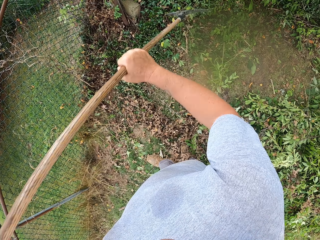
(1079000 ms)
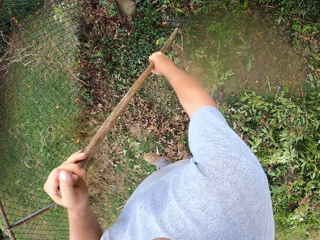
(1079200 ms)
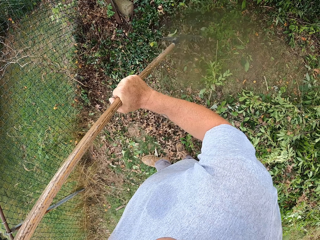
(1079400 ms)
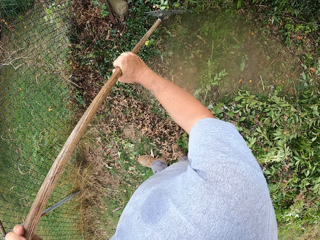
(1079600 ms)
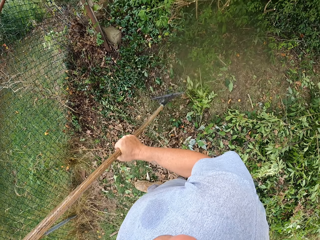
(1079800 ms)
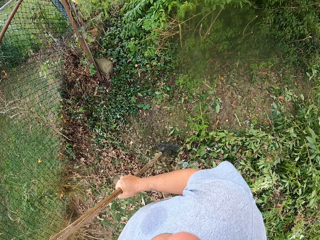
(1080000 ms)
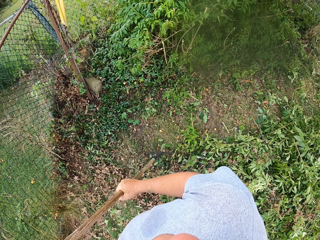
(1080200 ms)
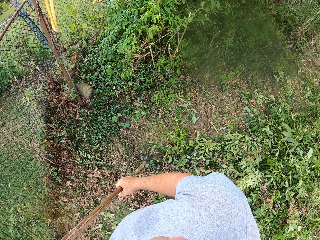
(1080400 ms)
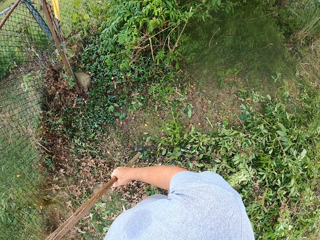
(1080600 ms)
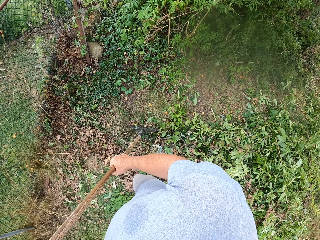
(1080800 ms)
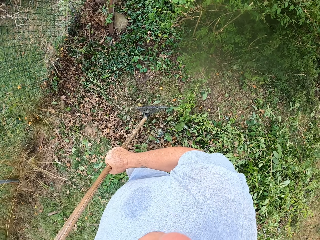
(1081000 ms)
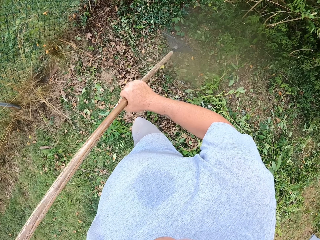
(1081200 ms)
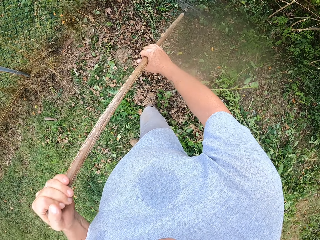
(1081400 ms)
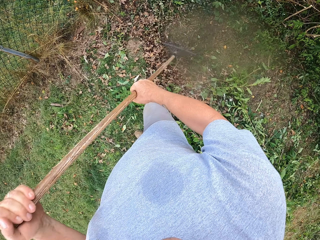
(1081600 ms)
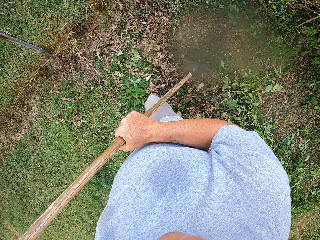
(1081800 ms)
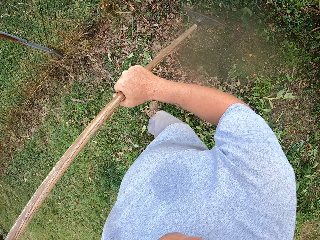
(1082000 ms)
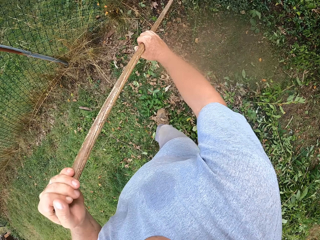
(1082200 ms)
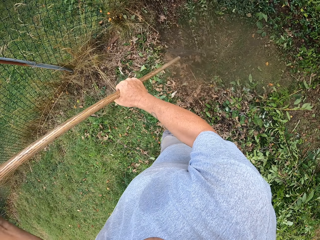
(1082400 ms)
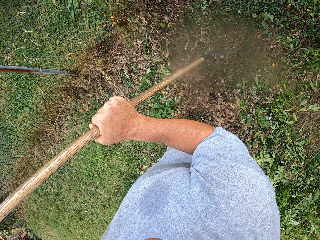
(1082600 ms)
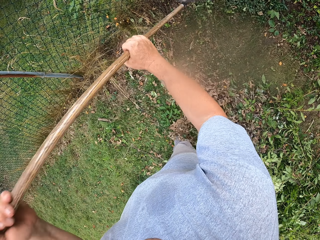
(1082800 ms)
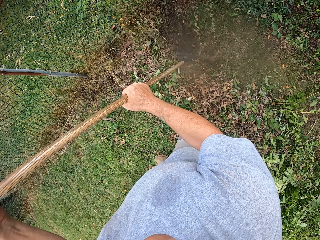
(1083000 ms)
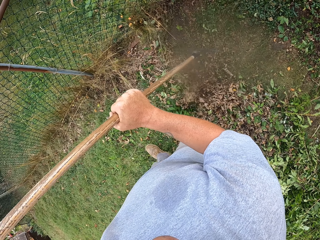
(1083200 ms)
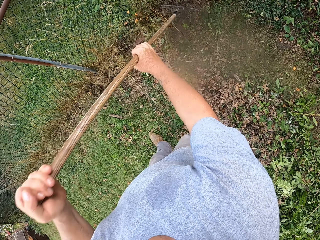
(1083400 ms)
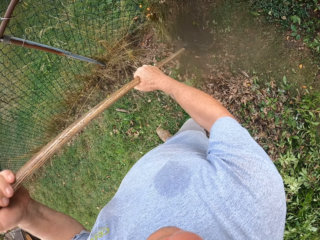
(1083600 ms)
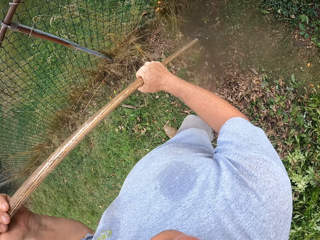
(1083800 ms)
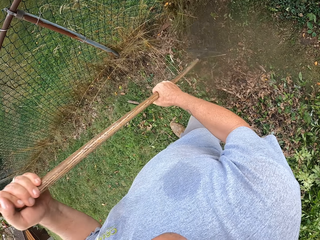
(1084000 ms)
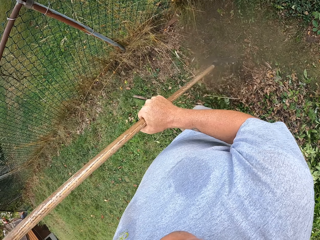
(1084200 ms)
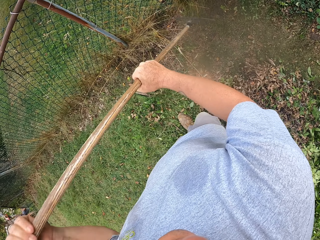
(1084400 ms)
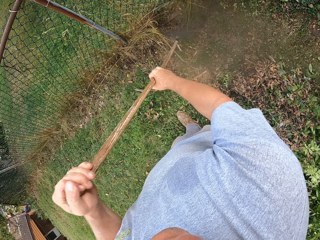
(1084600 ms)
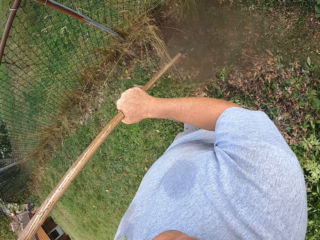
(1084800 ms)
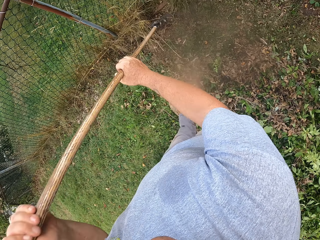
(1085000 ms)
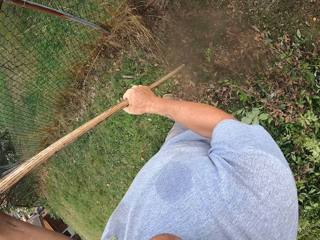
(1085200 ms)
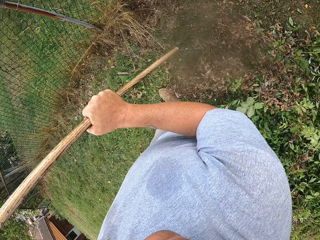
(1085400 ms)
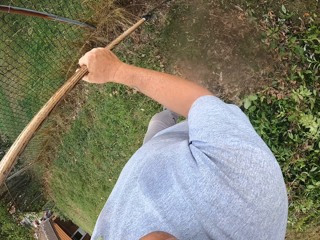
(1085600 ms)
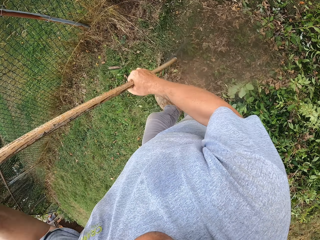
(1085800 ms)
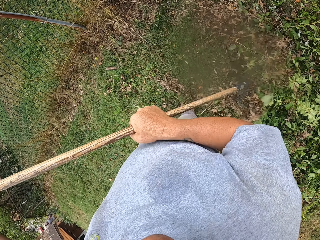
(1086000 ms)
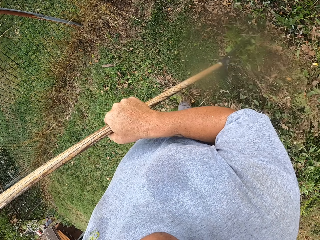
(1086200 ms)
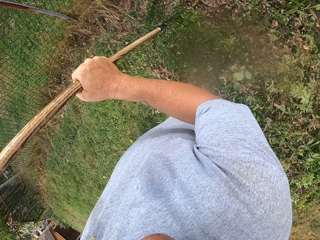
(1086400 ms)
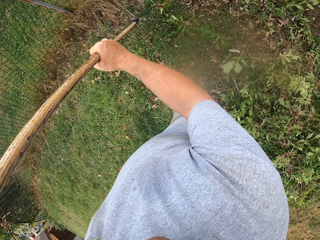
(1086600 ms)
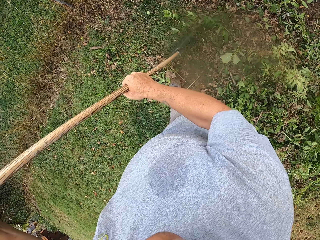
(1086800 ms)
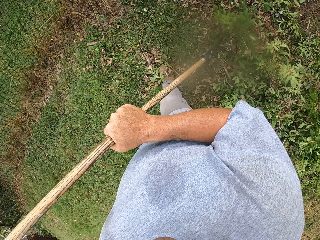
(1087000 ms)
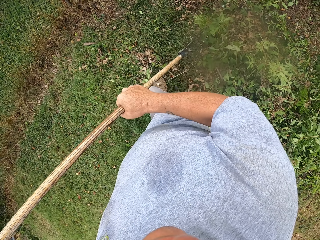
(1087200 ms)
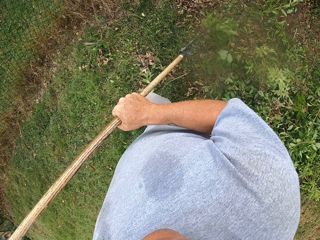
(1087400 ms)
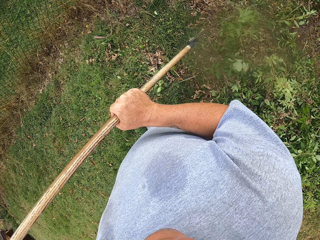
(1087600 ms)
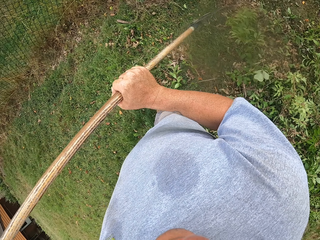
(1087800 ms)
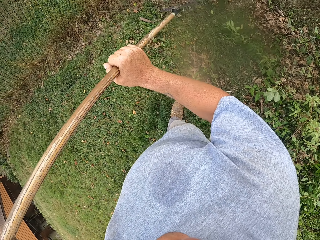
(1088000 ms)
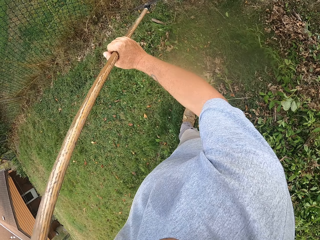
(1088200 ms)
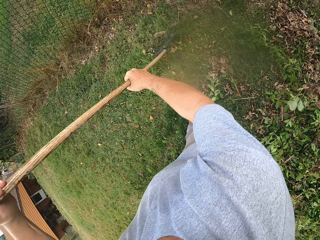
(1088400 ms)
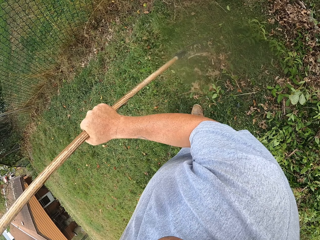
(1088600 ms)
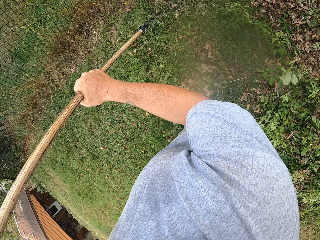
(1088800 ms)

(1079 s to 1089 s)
The camera wearer looks around. They move plants with a rake.

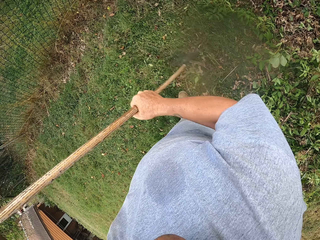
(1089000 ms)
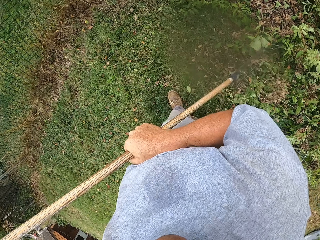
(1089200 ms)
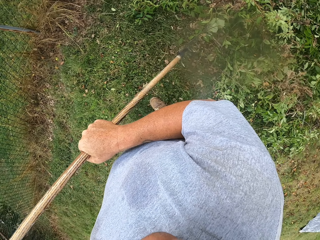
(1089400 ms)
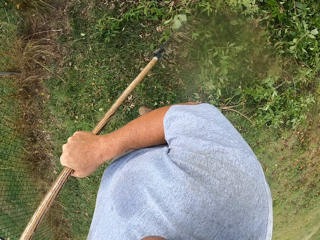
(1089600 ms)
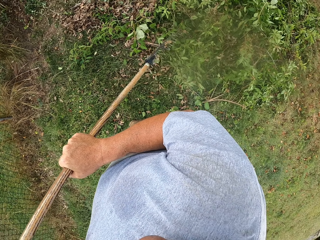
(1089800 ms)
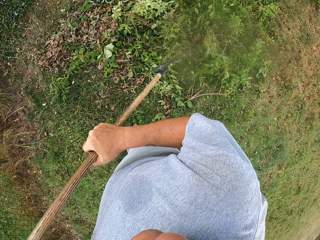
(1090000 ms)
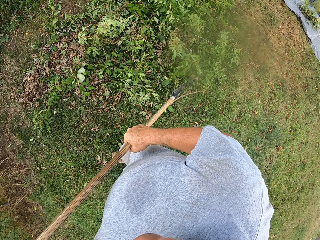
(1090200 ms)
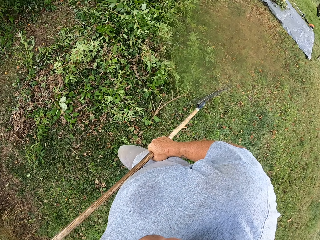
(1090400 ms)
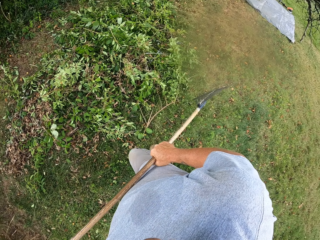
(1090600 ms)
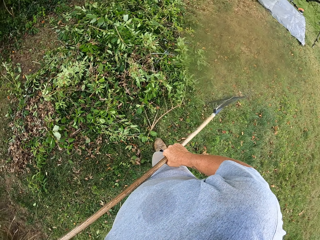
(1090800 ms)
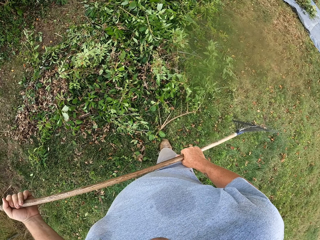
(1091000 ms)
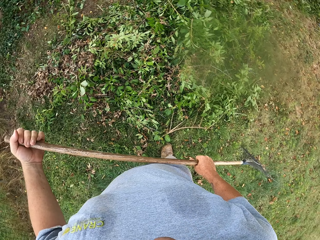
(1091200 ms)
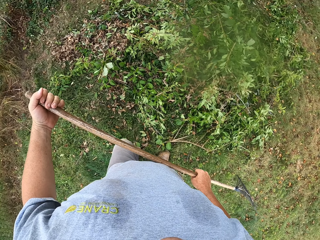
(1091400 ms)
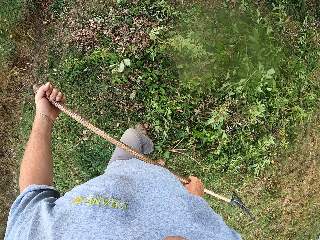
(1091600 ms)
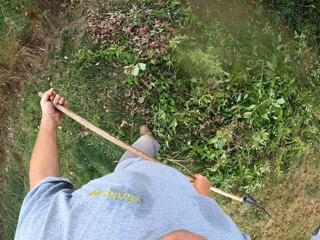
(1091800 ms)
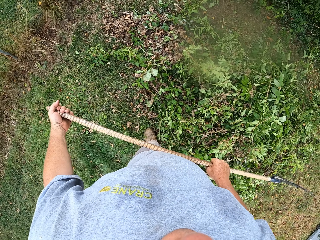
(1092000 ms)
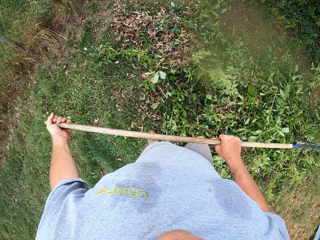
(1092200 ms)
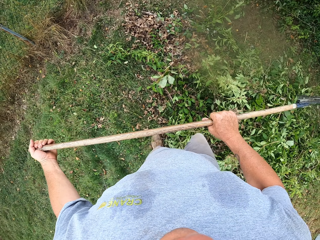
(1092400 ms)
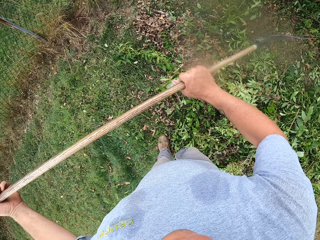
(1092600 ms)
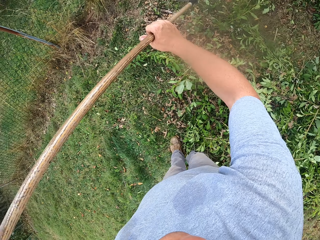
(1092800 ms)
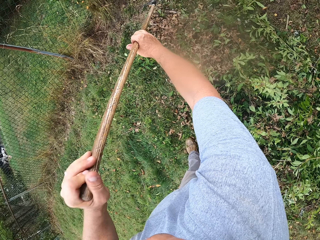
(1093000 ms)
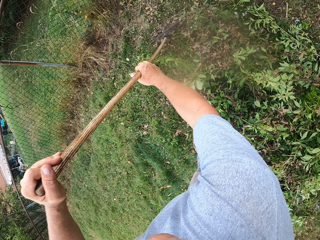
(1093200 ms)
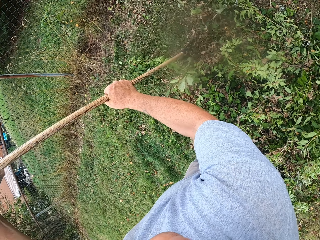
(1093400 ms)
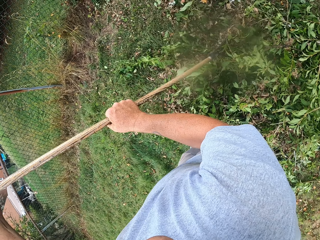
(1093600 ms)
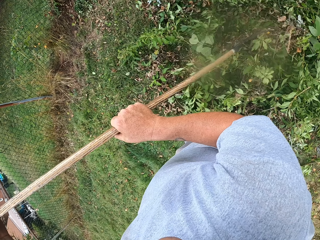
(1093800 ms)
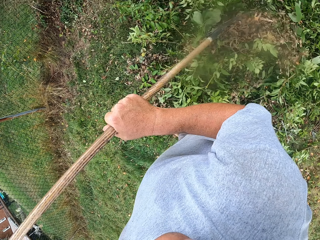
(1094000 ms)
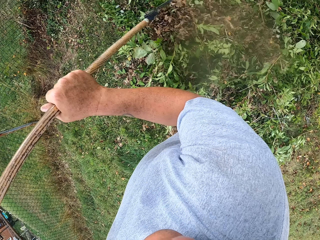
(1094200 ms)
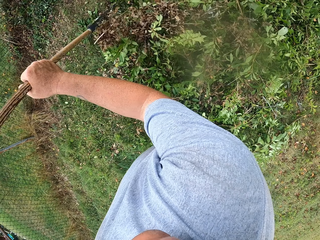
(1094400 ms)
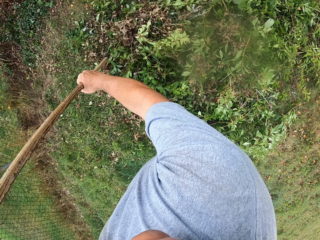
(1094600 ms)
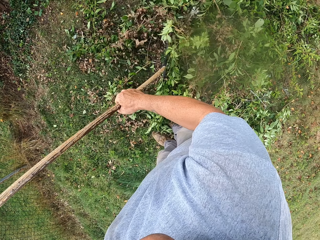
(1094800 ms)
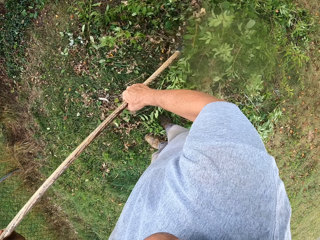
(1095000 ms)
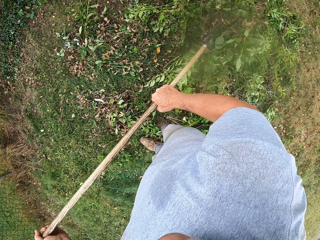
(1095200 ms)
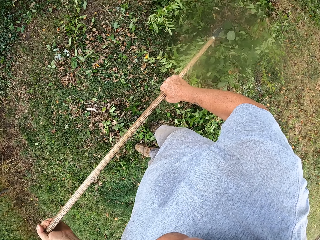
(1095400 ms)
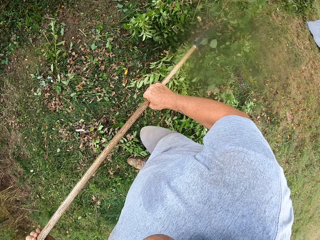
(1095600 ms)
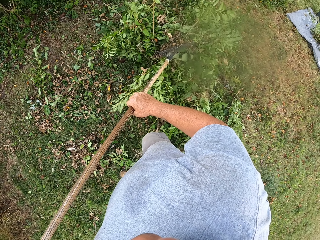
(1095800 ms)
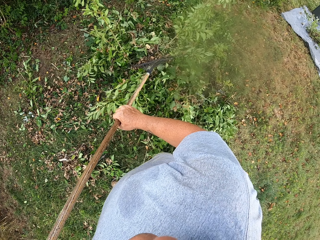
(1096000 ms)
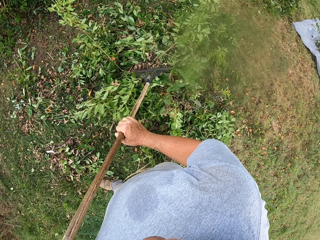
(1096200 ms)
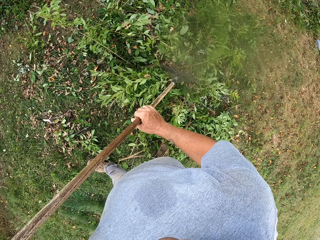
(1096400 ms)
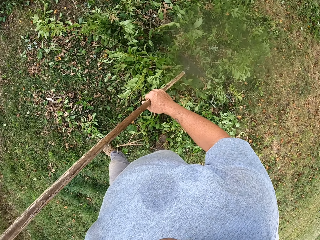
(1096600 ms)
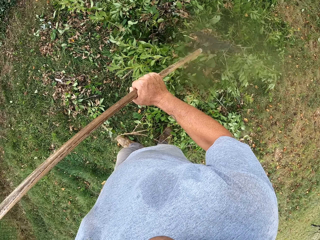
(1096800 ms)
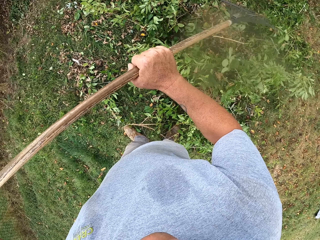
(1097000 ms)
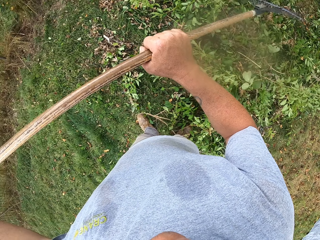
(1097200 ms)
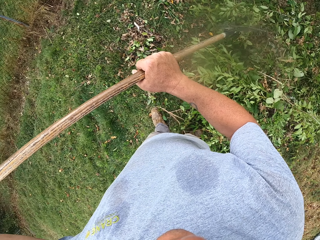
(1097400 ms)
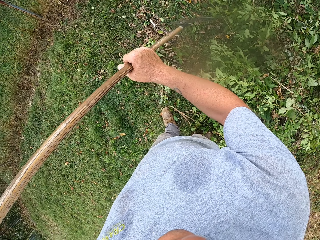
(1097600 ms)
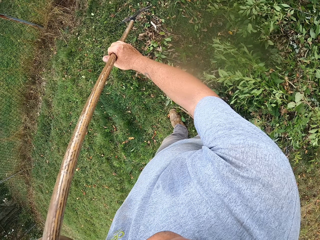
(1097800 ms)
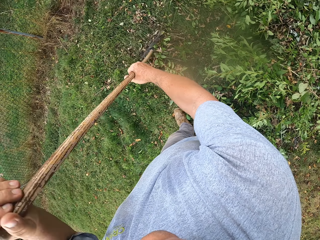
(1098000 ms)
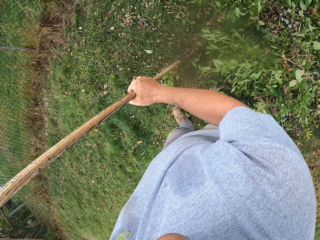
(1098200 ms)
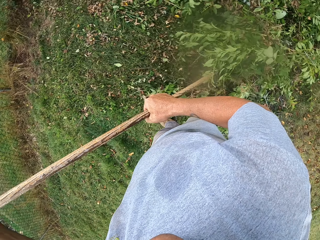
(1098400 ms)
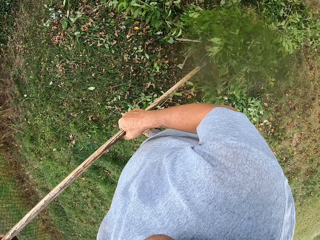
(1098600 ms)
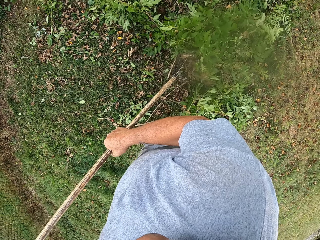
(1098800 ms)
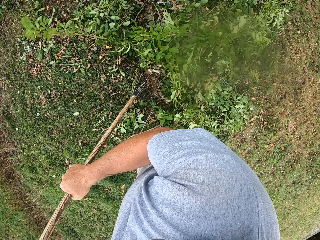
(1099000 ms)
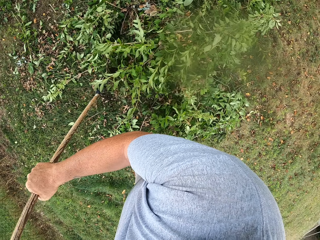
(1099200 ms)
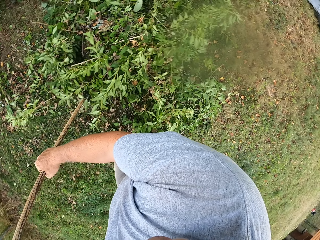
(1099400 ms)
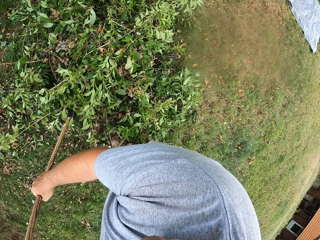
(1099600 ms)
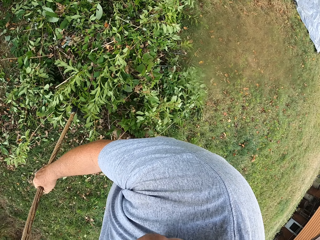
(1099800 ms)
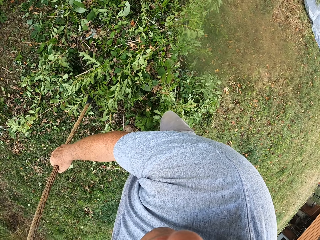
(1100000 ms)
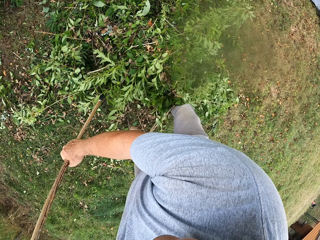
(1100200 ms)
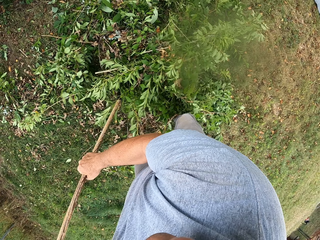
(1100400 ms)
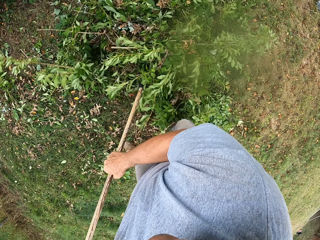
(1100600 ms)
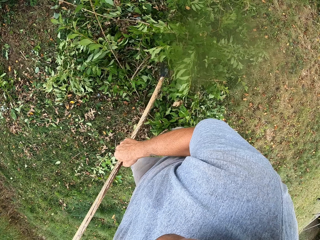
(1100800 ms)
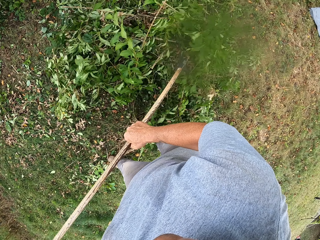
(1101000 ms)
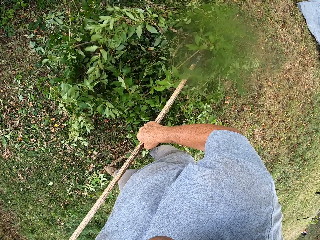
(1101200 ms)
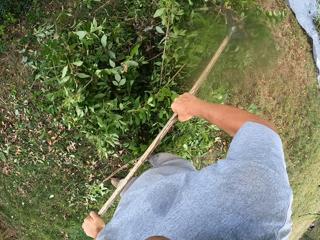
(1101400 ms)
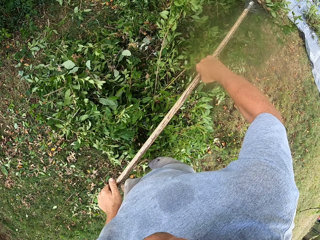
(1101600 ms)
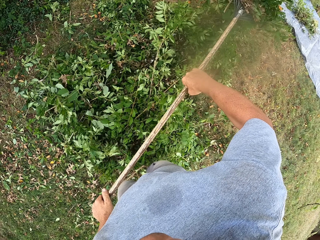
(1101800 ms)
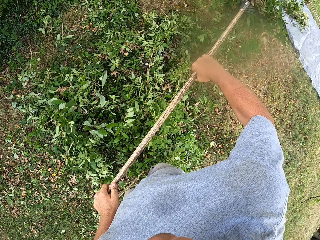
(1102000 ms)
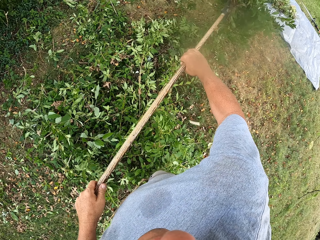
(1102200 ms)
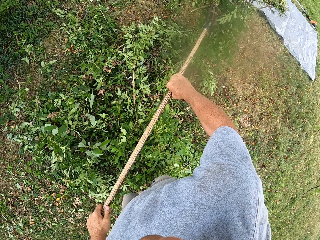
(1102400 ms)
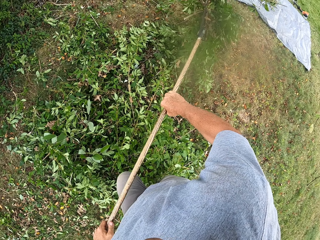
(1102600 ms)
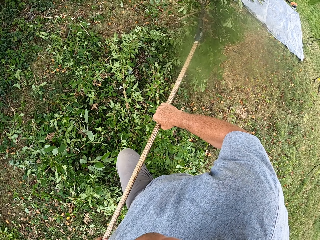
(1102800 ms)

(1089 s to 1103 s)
The camera wearer moves around. They move plants with a rake. They step forward. They pull leaves with the rake.
